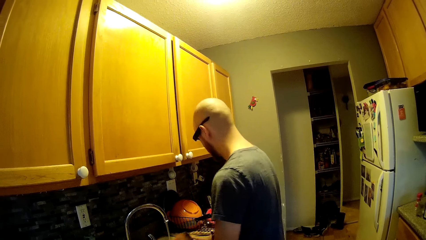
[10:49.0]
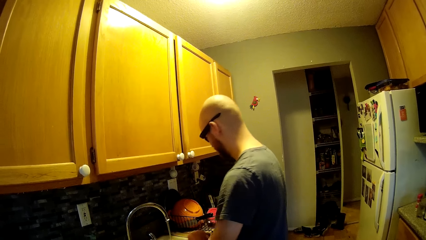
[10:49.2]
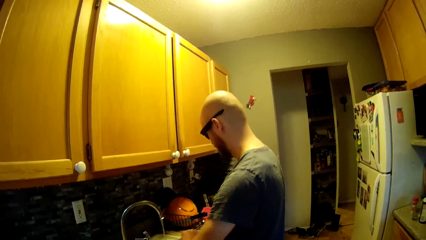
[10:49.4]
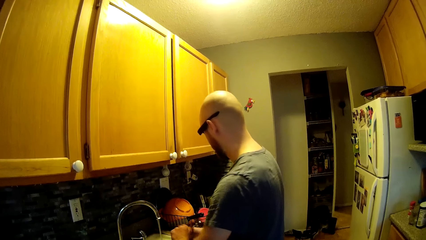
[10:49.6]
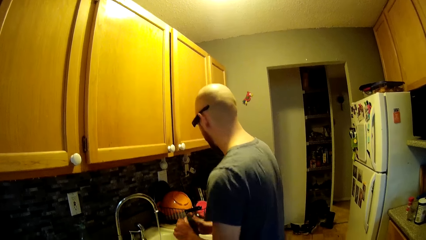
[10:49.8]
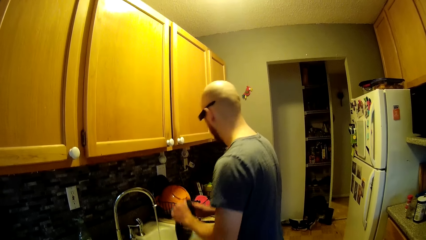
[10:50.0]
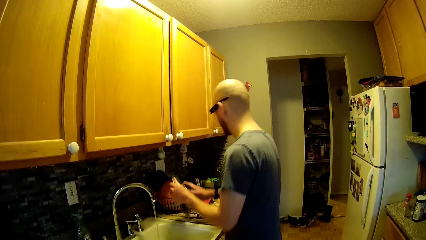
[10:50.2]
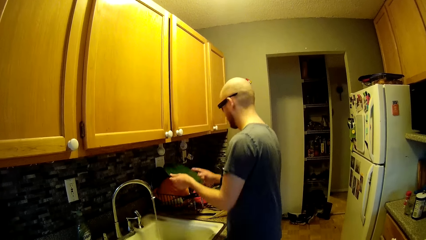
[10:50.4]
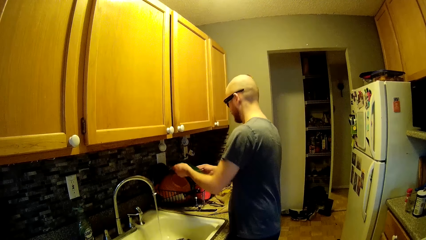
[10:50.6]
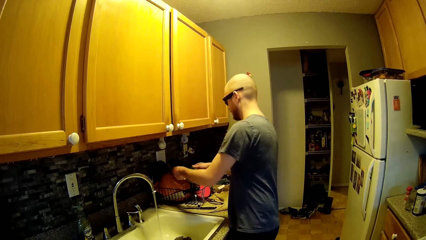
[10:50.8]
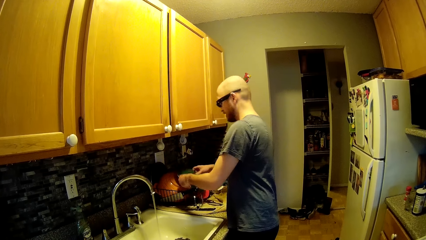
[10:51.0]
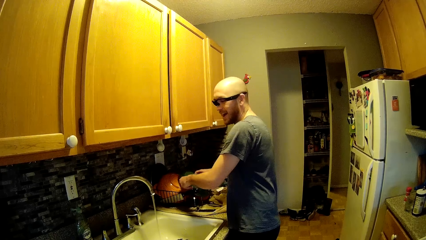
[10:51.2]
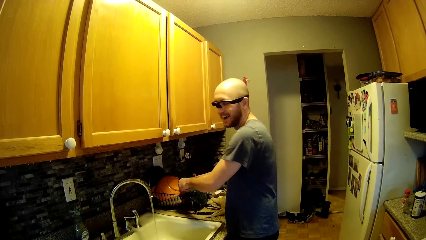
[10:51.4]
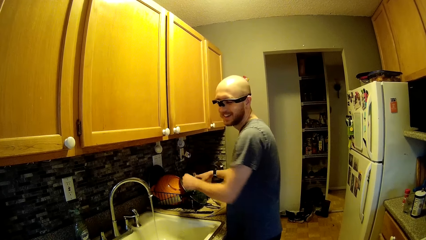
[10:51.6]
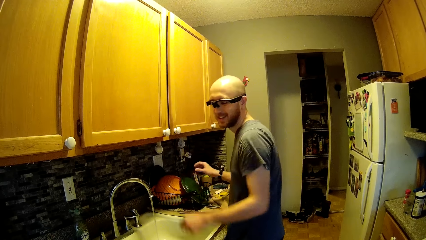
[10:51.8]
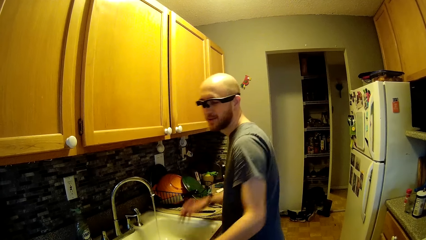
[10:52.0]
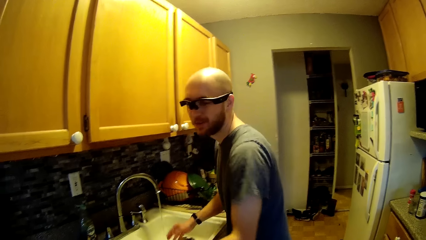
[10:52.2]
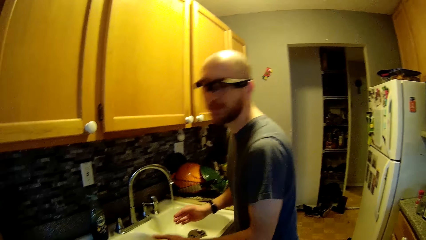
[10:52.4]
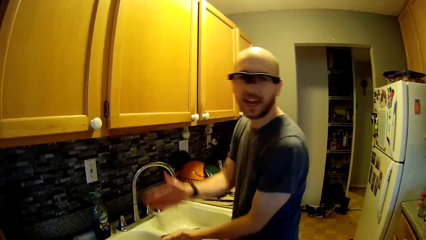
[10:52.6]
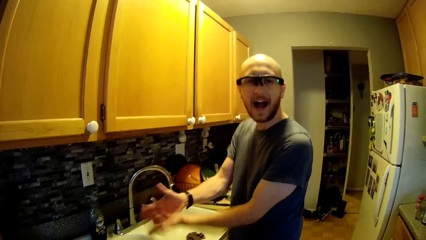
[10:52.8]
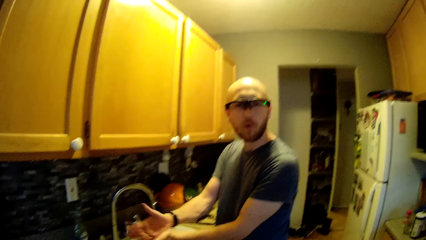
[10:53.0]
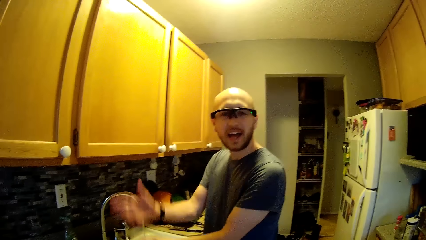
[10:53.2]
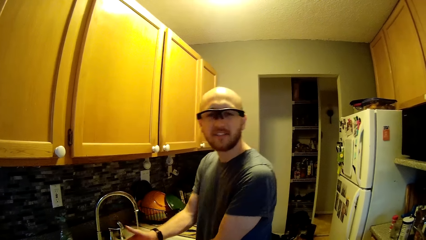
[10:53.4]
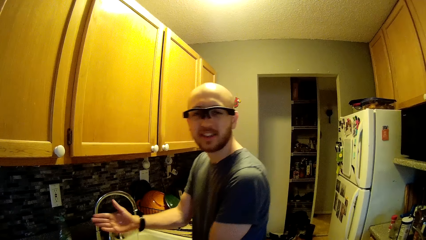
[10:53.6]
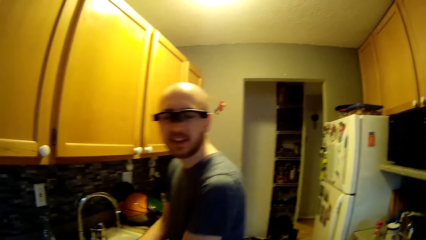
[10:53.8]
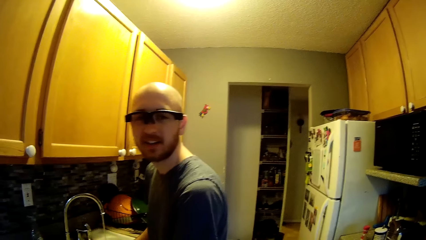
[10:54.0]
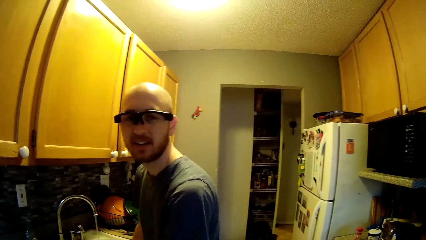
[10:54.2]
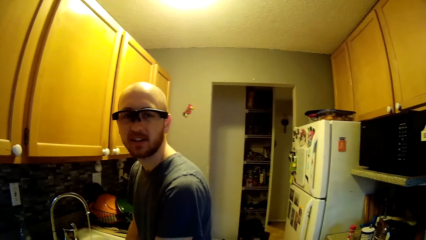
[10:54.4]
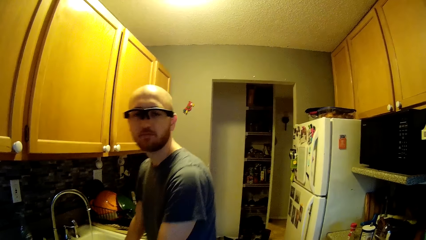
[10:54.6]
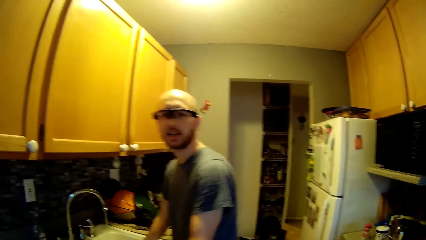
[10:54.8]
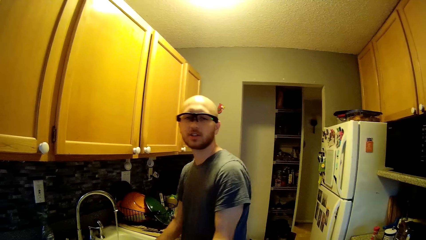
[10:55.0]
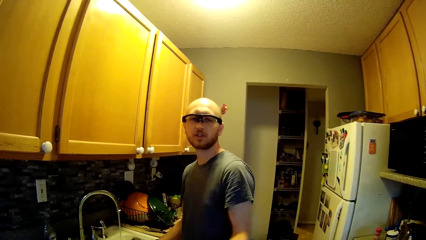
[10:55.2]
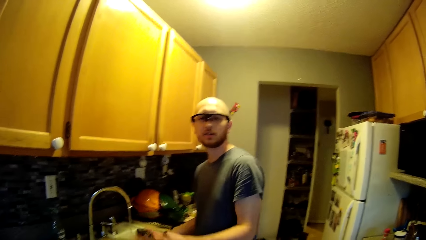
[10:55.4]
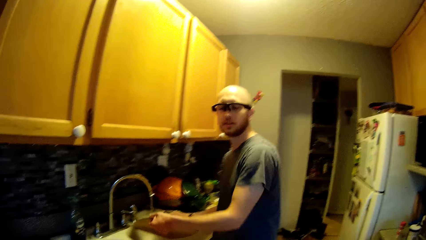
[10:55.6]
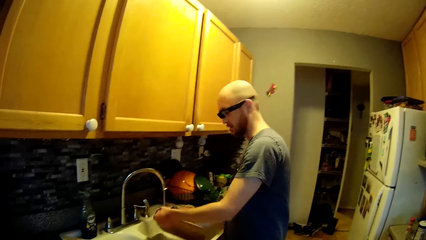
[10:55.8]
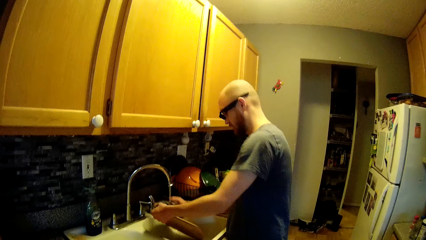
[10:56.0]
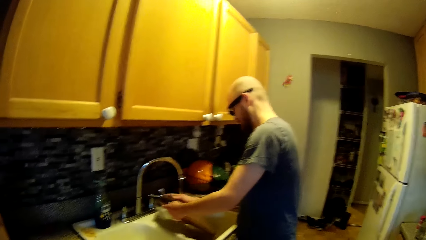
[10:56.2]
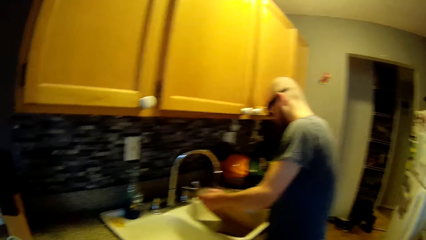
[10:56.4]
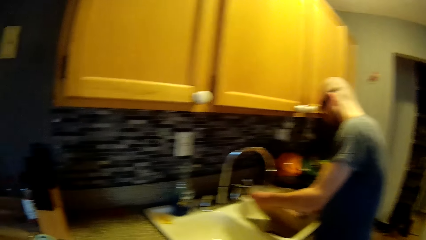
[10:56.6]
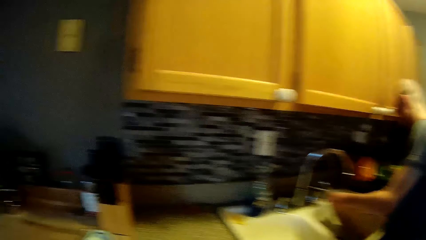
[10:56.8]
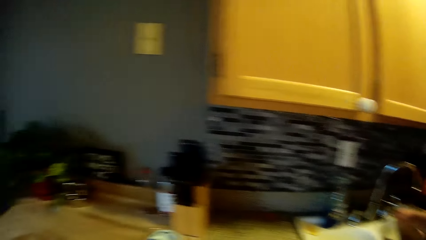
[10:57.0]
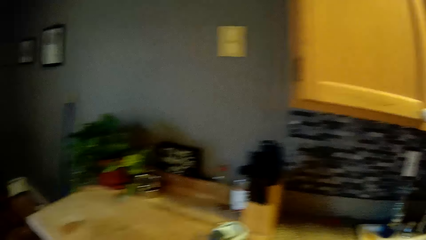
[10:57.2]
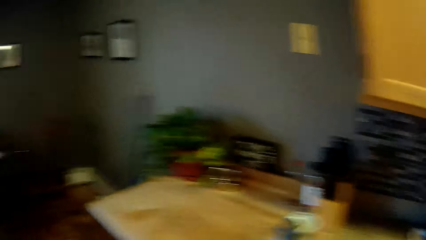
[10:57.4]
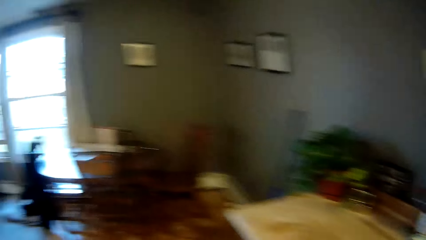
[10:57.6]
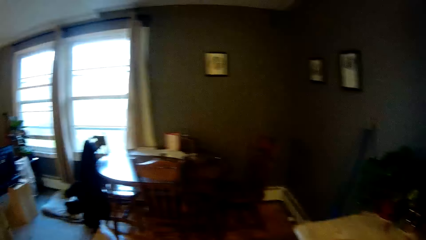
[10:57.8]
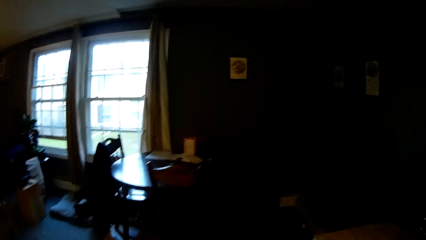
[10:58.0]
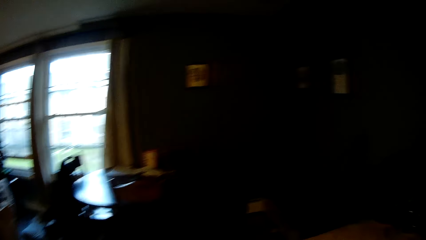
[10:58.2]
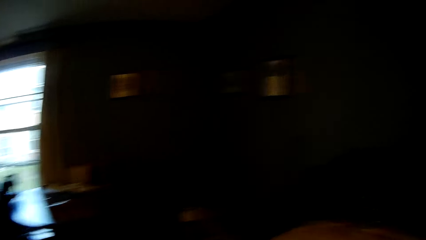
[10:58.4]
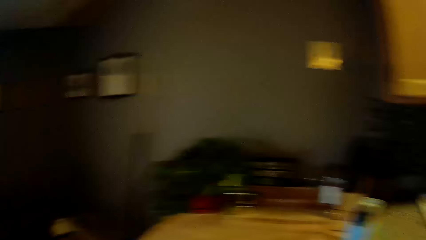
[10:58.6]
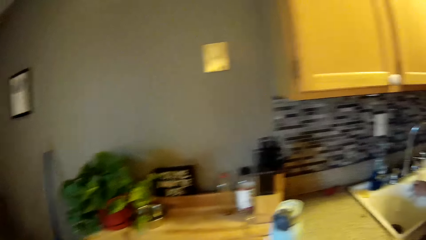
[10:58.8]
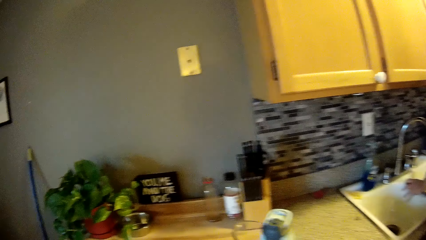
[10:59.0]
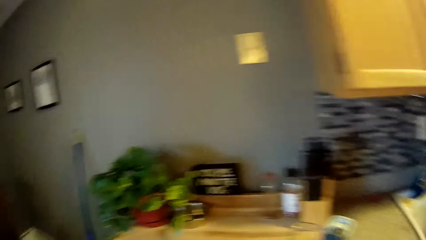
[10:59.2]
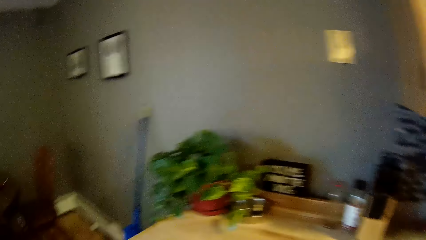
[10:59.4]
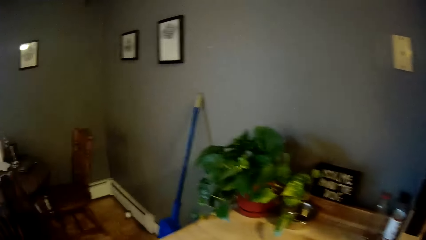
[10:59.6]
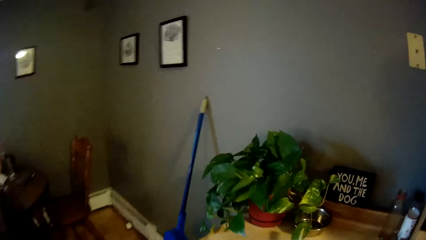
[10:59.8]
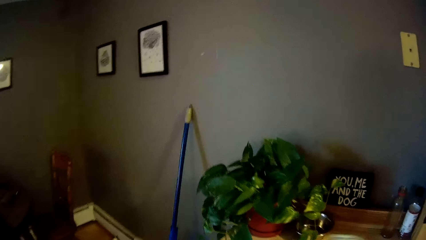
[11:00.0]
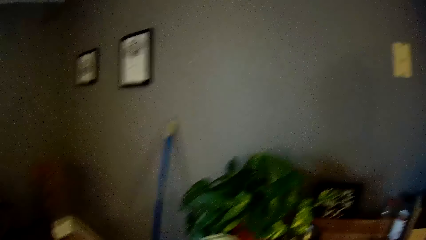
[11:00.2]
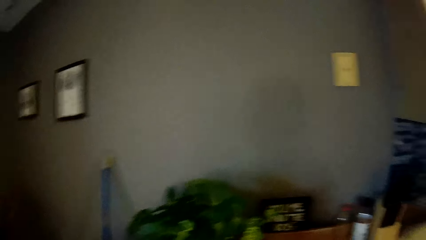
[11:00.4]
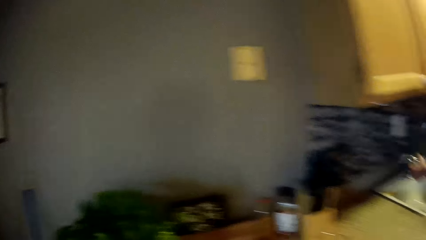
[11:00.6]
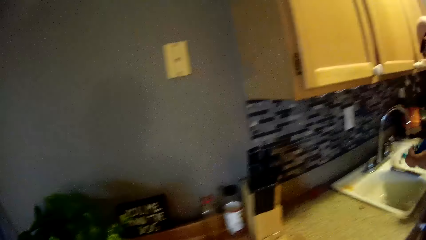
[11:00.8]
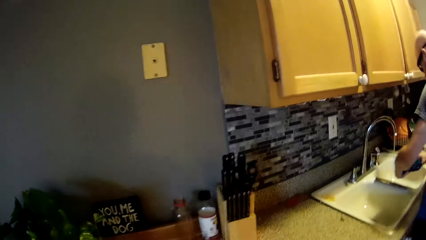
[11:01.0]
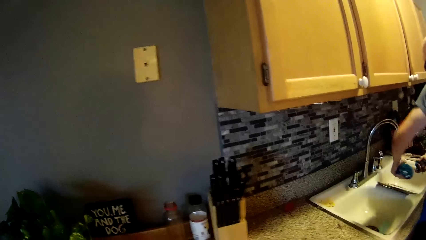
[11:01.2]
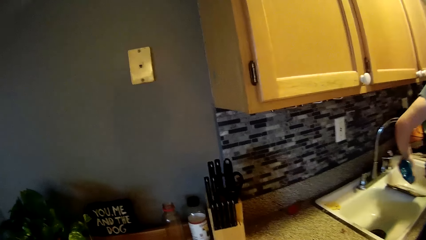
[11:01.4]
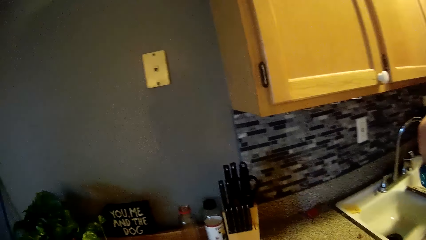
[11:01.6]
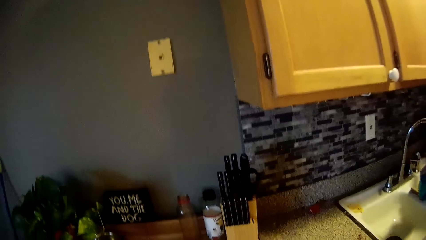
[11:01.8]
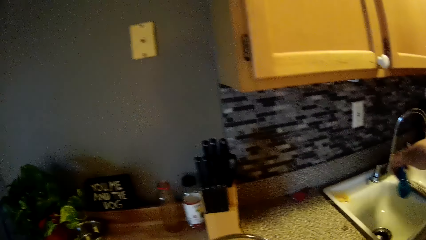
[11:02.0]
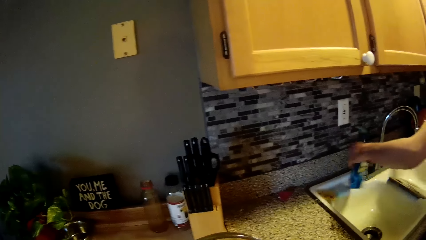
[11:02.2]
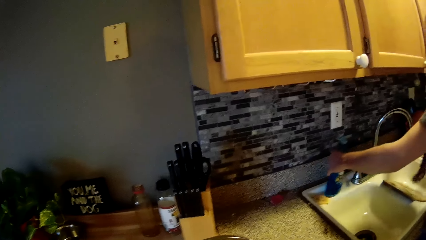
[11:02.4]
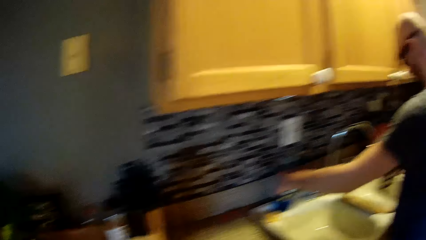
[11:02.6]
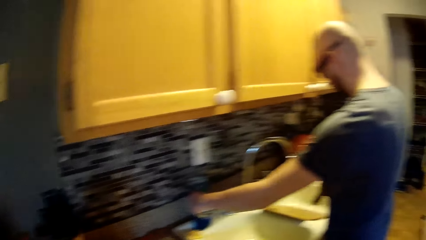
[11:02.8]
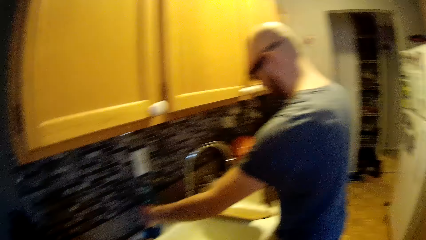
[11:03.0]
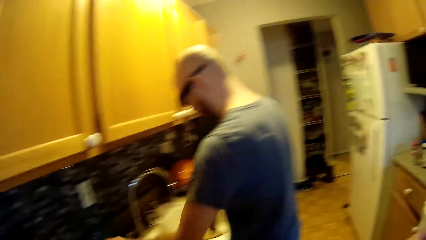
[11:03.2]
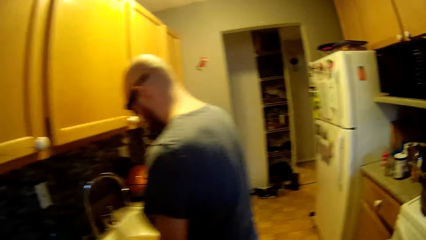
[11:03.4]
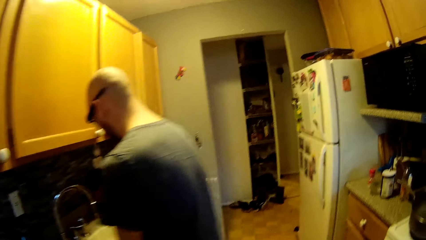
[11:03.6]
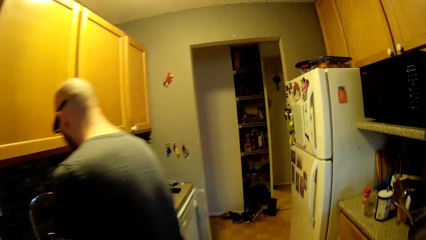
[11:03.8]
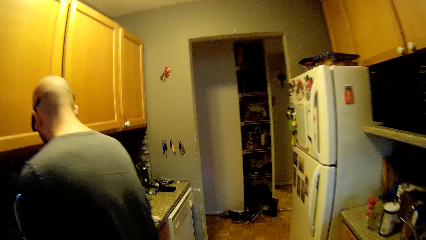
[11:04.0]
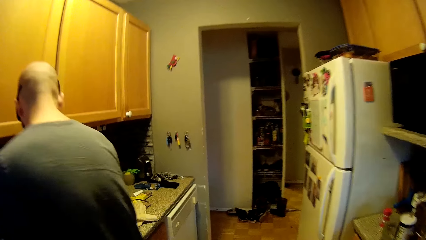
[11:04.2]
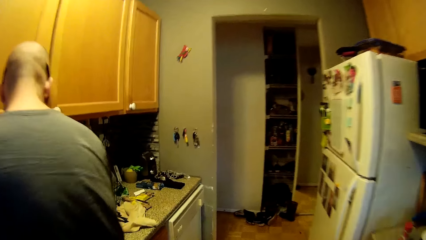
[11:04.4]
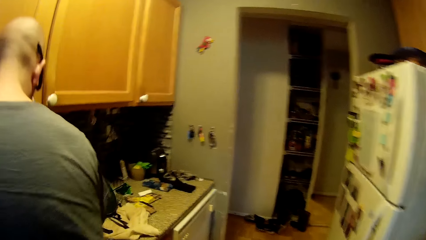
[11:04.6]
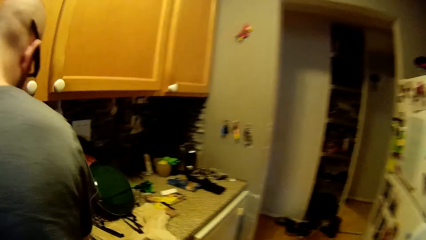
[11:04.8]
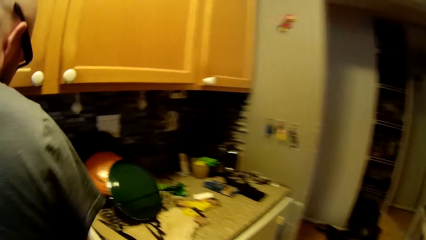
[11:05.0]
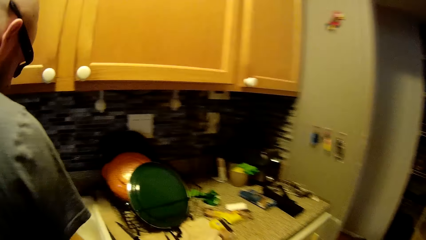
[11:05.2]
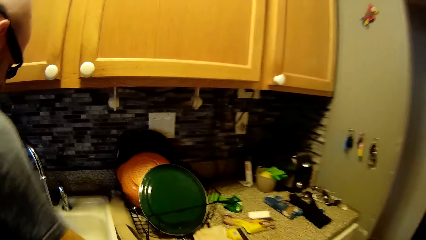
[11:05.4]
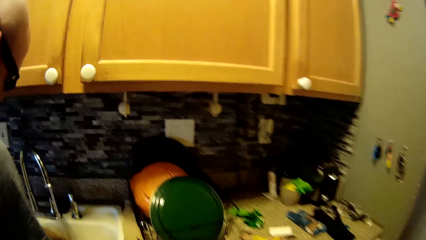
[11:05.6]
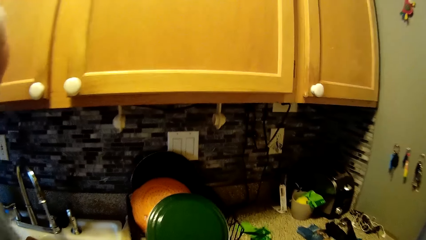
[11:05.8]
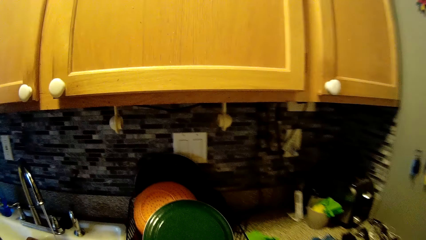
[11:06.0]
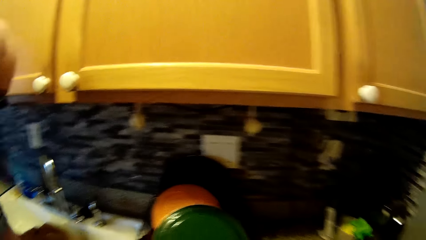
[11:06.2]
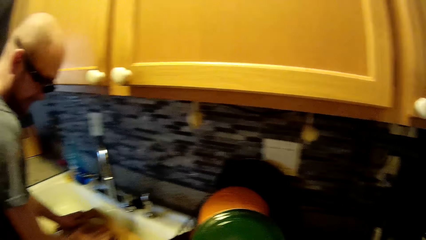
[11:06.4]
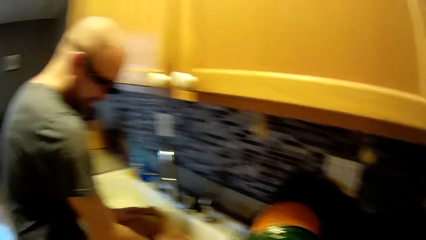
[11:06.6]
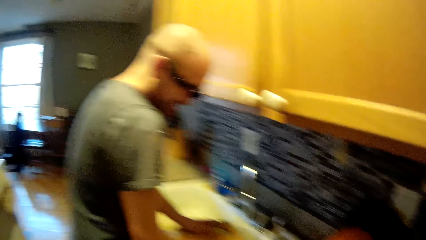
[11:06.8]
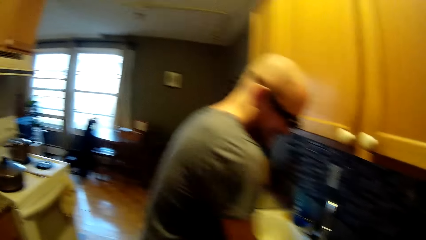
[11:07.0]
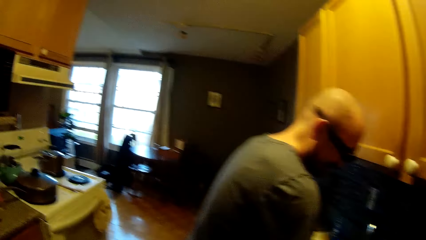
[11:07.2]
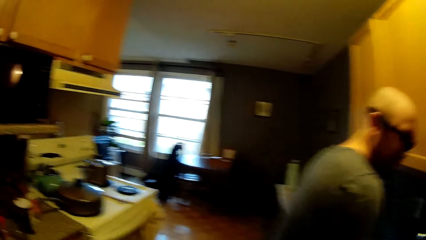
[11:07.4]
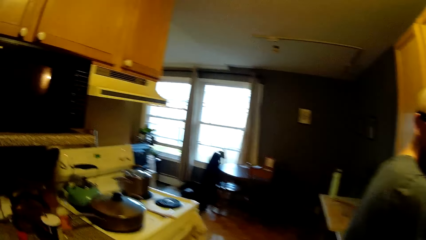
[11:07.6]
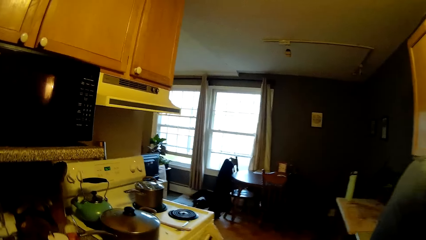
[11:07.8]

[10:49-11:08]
A man places the plate in his hands in the plate rack. The camera wearer converses with the man. The man washes the chopping board in his left hand with the towel in his right hand. The camera wearer walks in the room. The man pours soap into the chopping board with his left hand. The camera wearer converses with the man. The man places the soap in his left hand on the sink top. The man cleans the sink.
